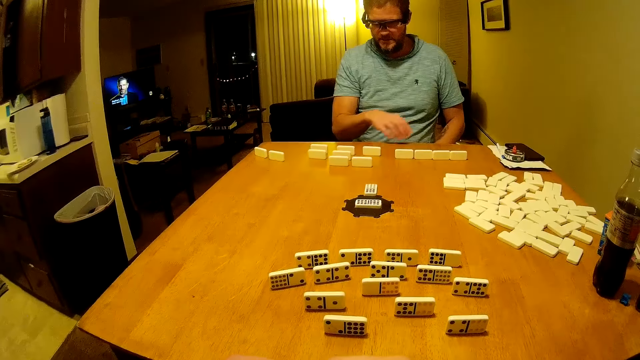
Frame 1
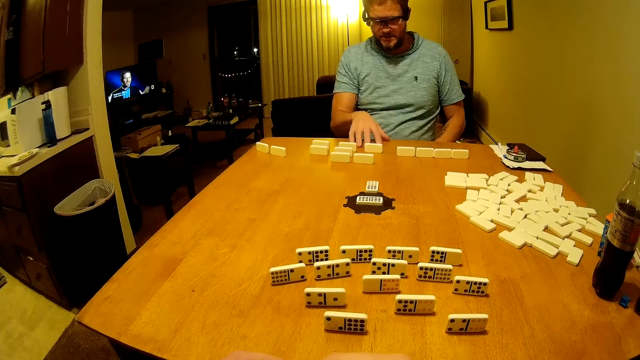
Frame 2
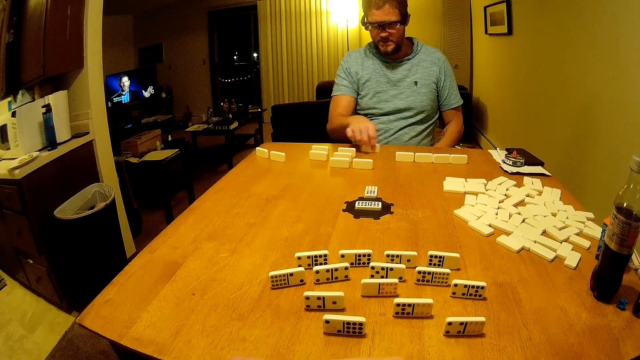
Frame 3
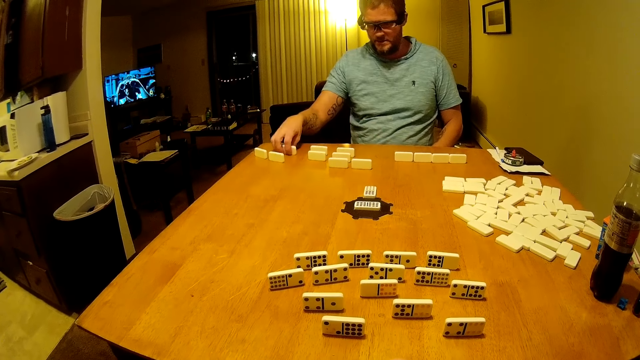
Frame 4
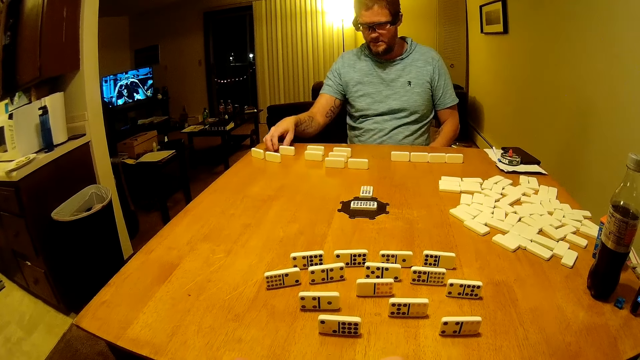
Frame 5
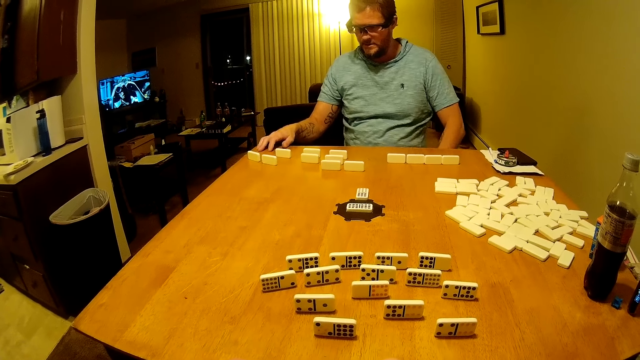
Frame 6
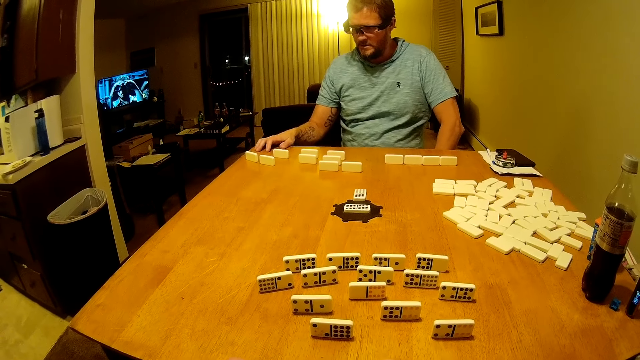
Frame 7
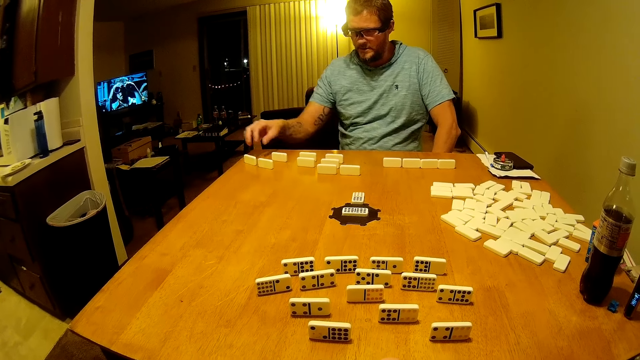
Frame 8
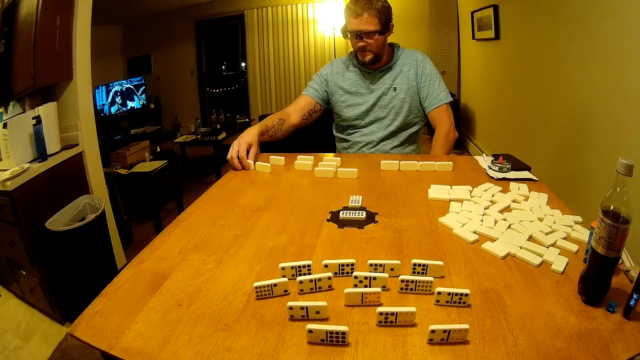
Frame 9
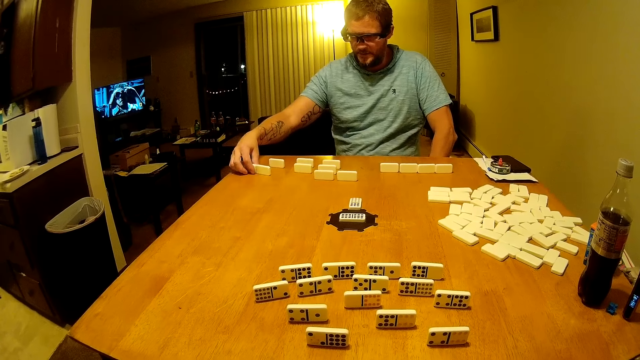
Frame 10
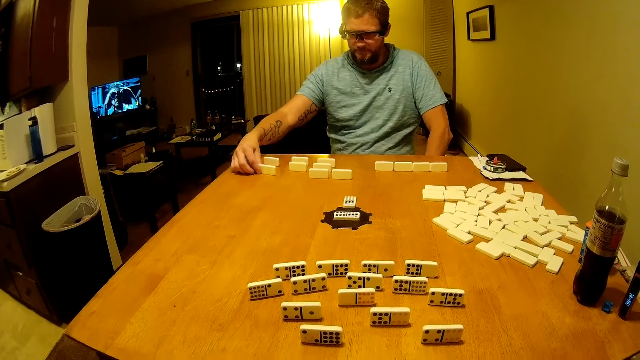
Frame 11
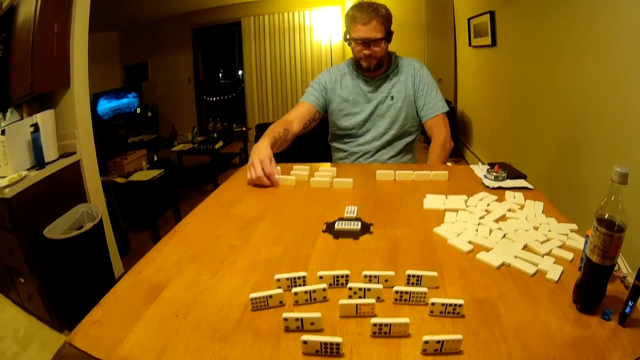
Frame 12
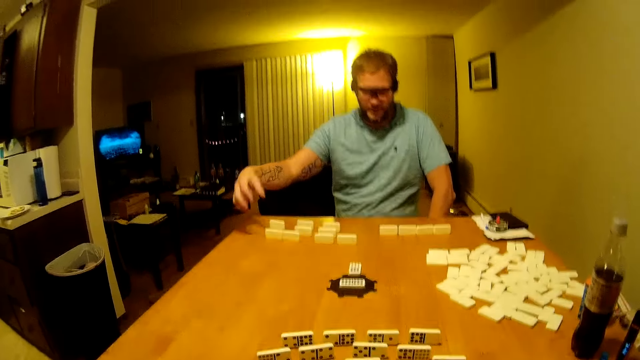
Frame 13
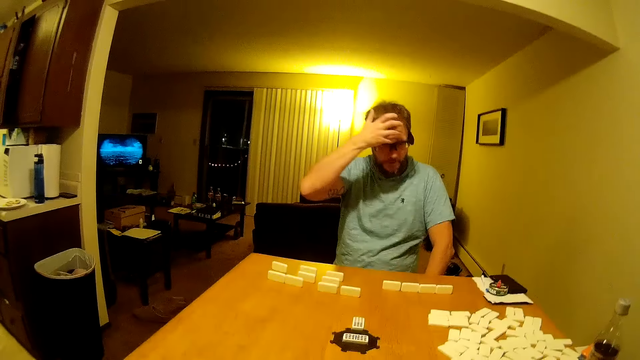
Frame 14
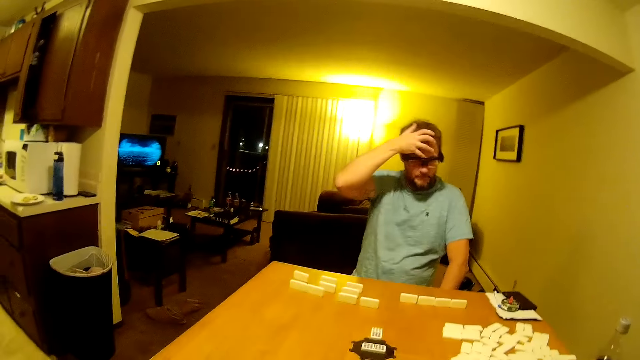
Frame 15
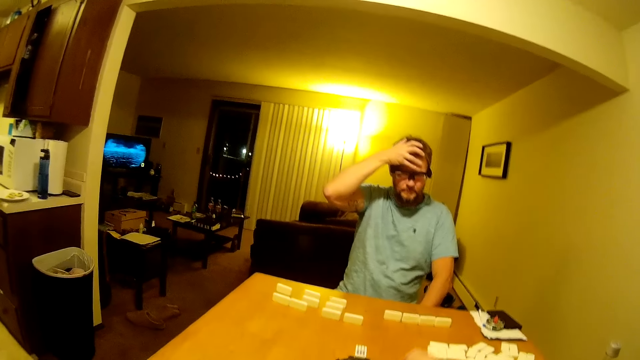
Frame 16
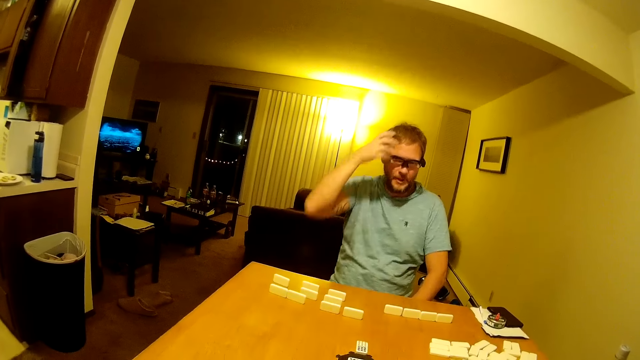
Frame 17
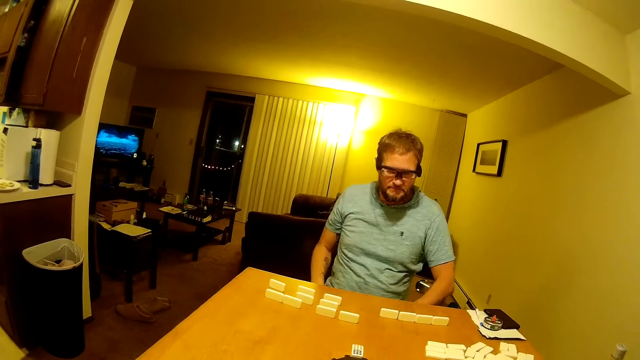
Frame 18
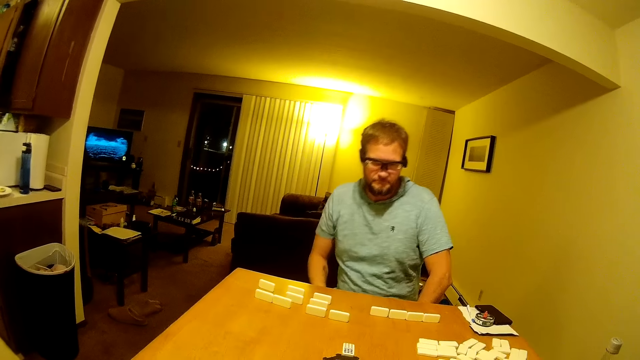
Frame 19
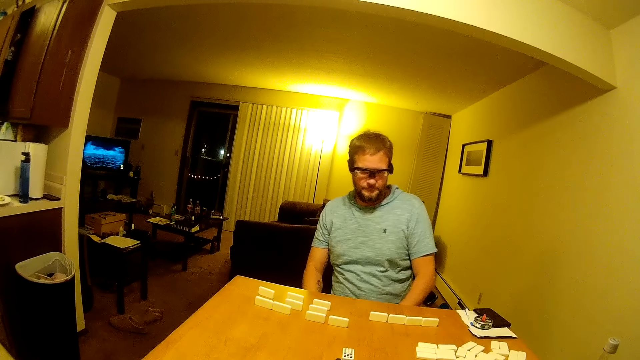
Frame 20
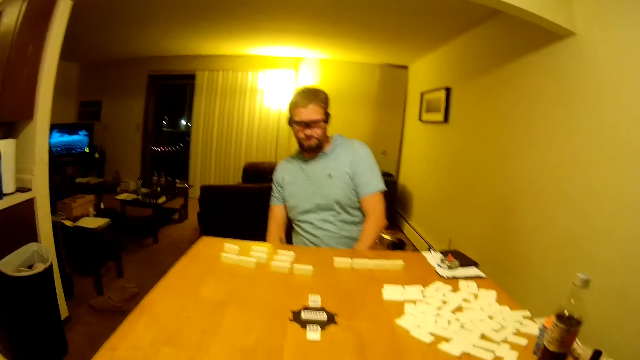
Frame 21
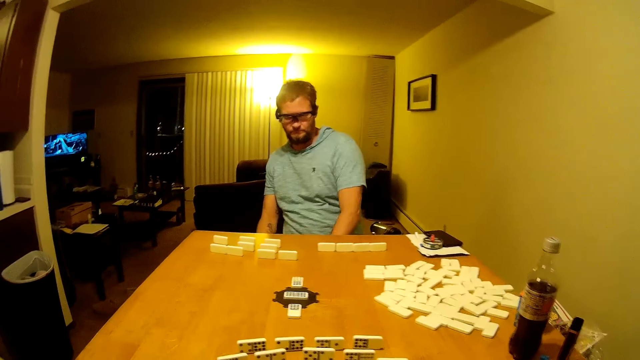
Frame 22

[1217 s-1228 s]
A man moves a domino piece on the table, stares at the domino pieces, moves the domino pieces on the table, and scratches the face. The camera wearer places a domino piece on the table. The man touches the head. The man adjusts the sitting position.

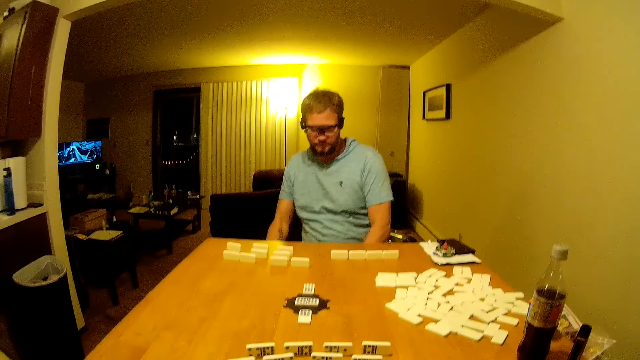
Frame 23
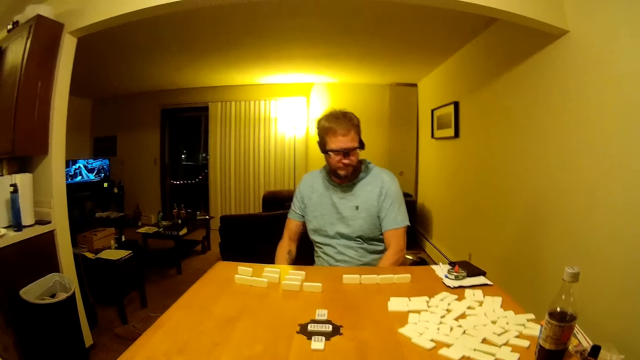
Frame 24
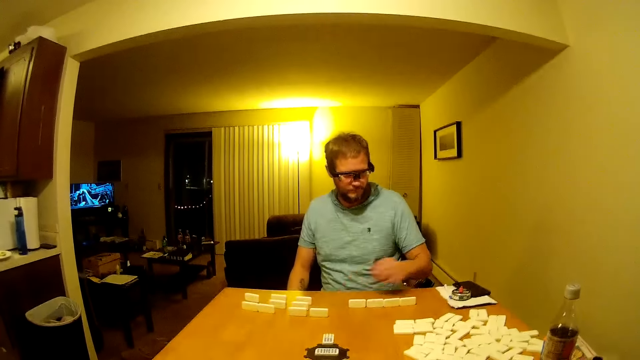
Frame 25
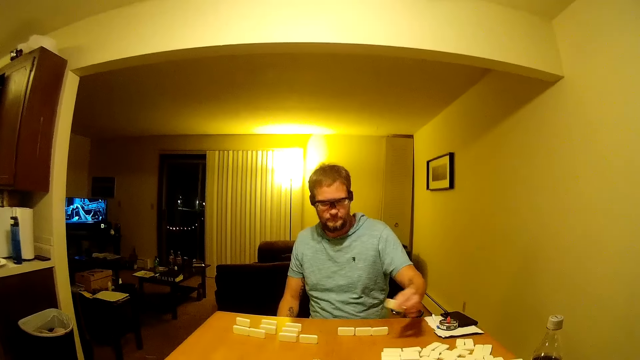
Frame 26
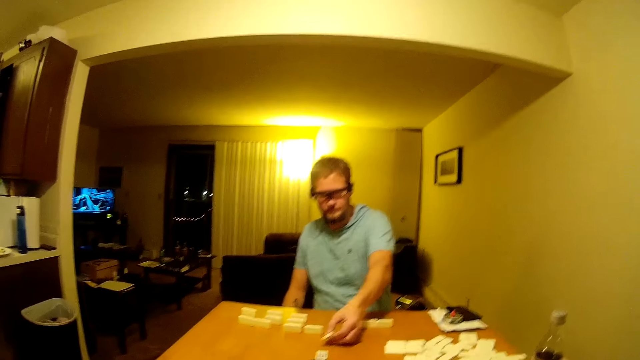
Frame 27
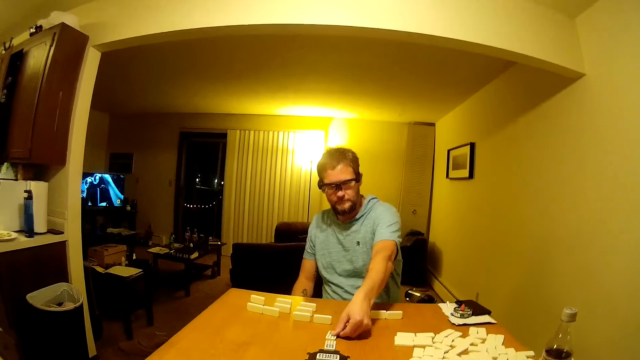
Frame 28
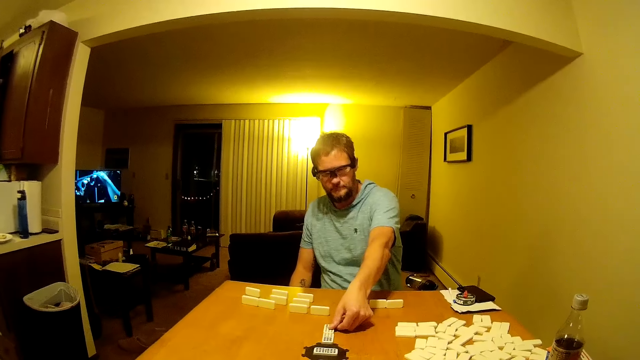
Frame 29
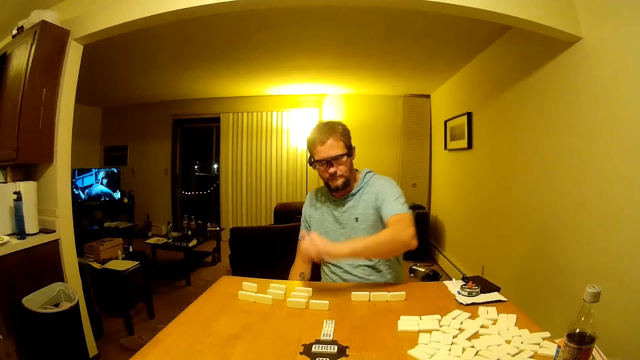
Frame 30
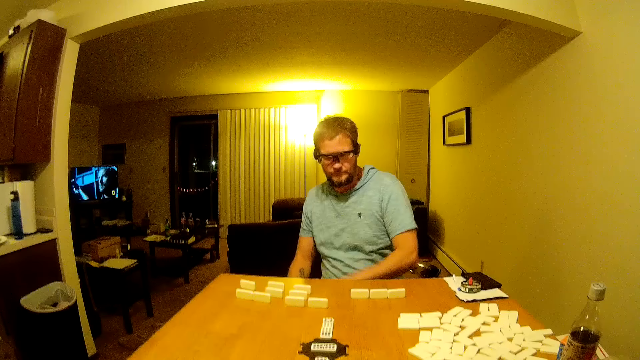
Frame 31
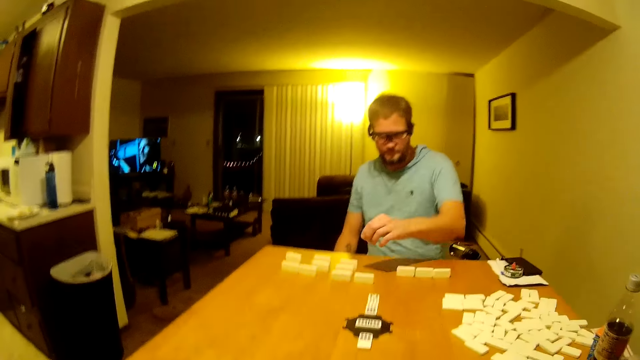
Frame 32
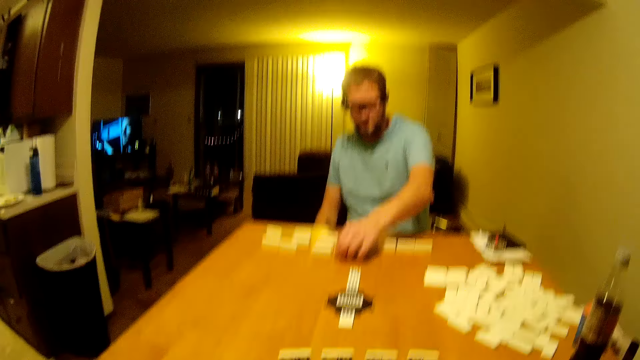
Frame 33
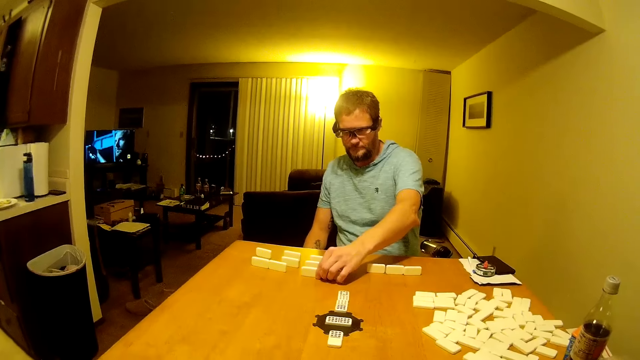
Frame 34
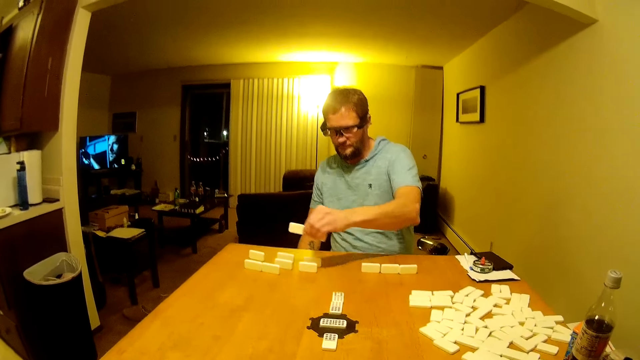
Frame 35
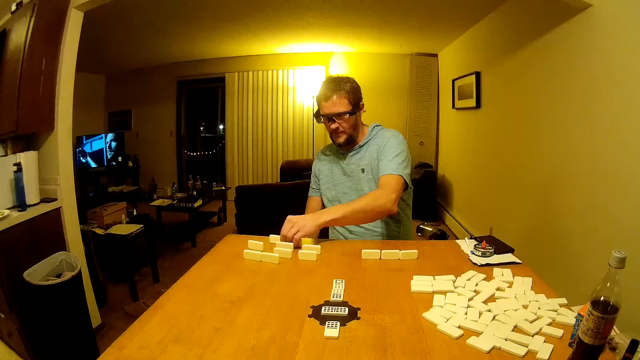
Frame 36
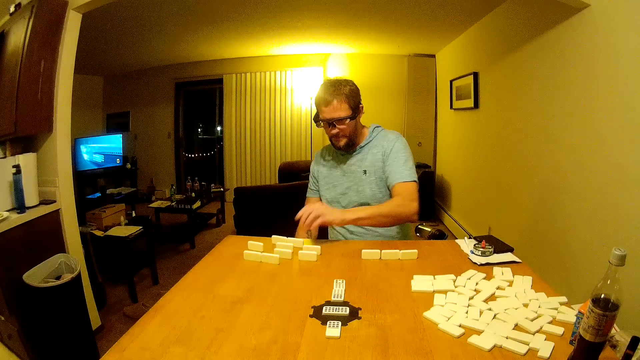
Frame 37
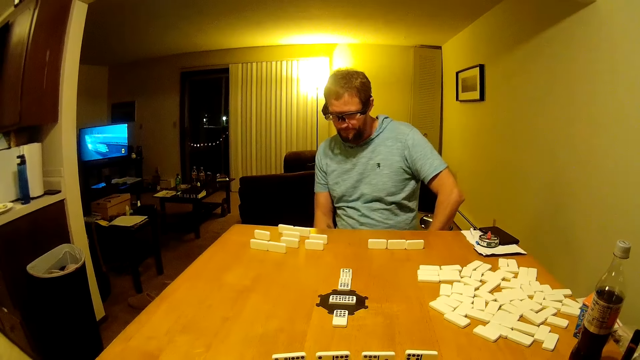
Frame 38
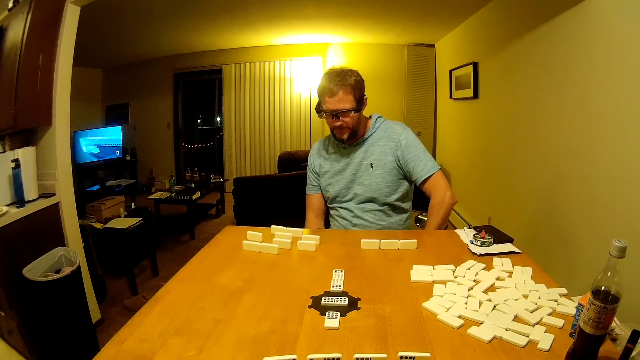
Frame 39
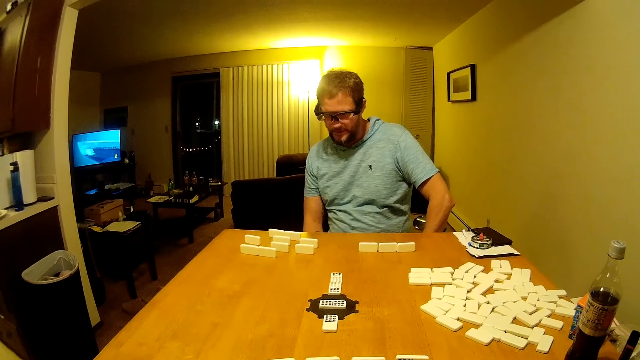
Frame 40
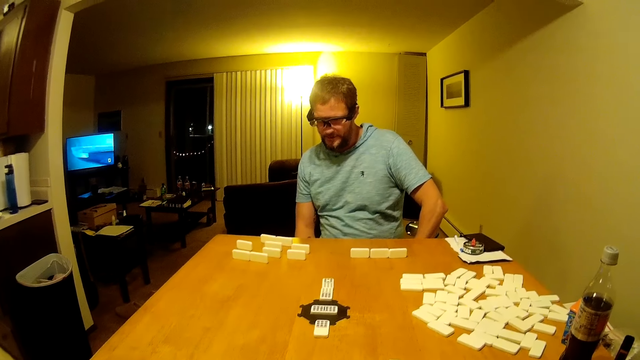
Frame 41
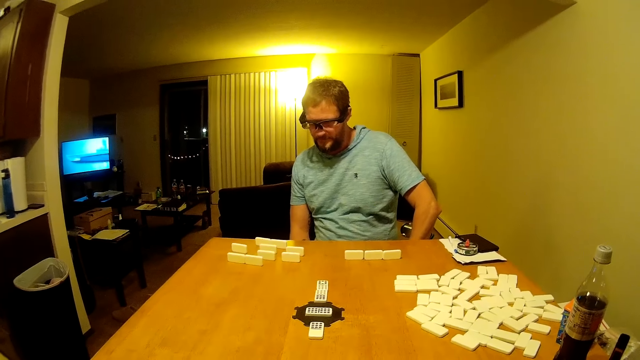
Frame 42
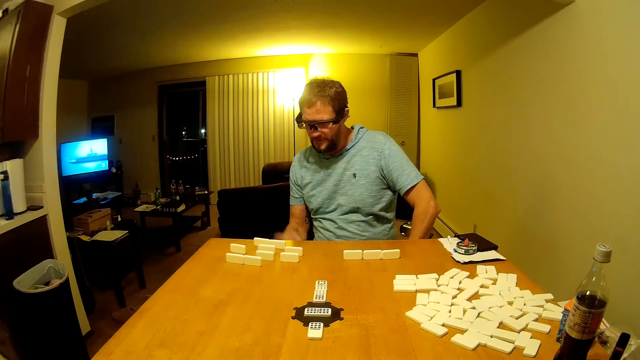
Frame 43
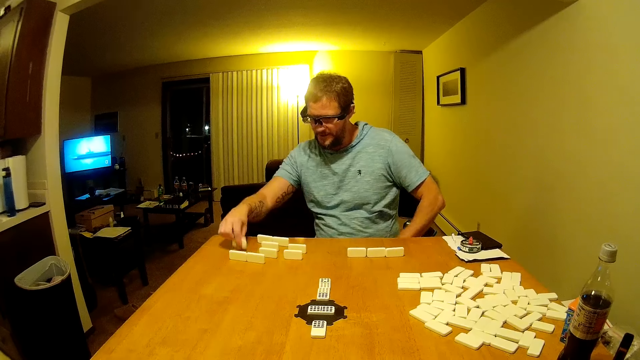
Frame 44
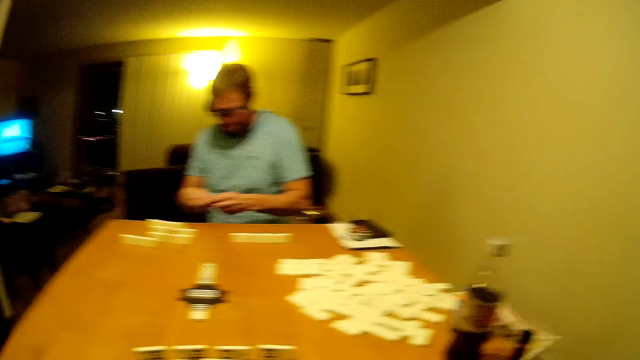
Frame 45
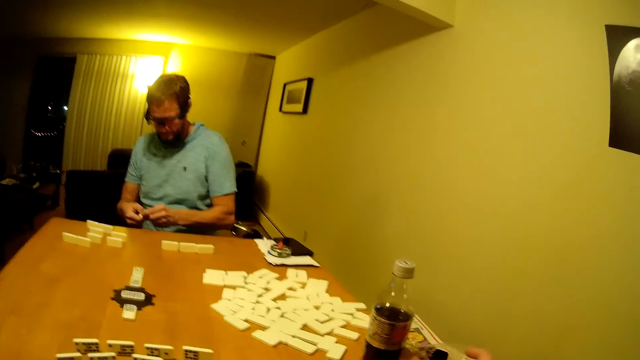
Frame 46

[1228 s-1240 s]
A man picks up a domino piece from the table and places the domino piece on the table. The man picks up domino pieces, places the domino pieces on the table, and stares at the domino pieces. The man picks up a domino piece, holds the domino piece with both hands, and stares at the domino piece.
